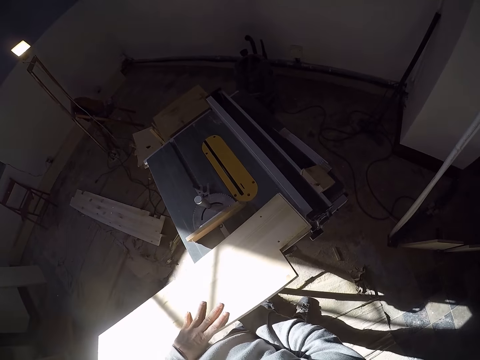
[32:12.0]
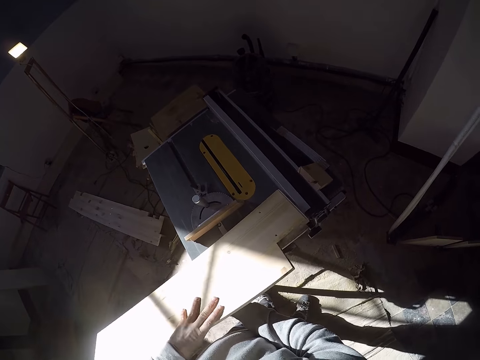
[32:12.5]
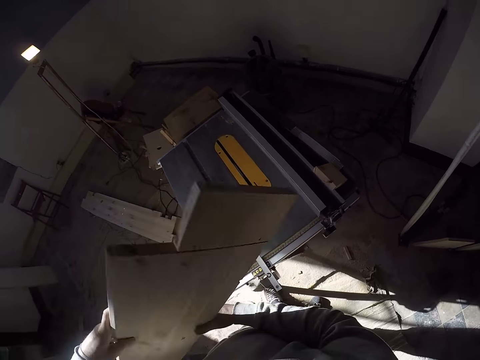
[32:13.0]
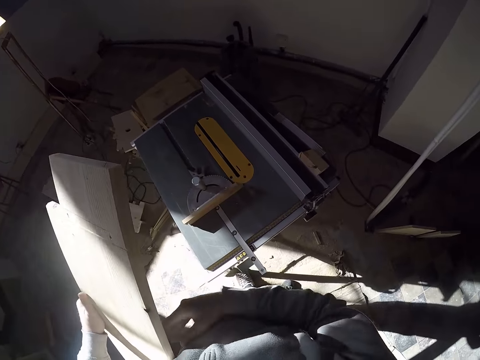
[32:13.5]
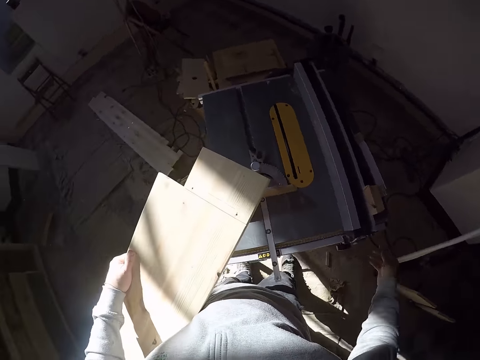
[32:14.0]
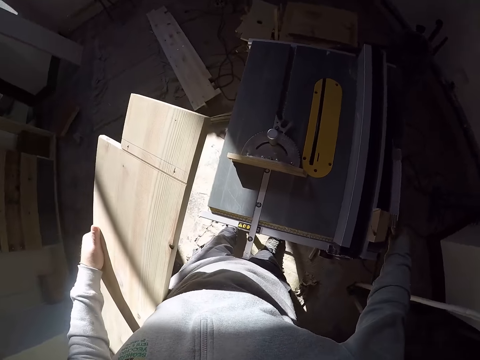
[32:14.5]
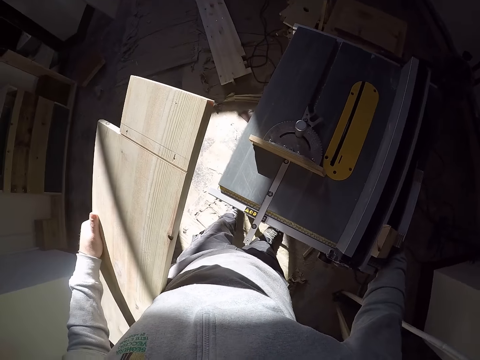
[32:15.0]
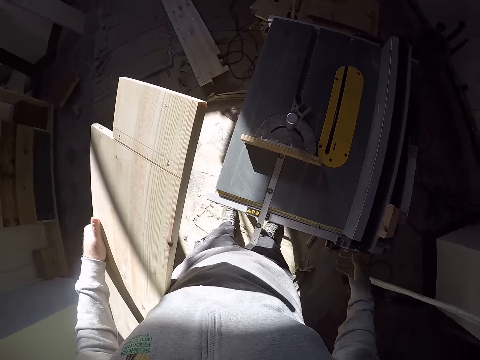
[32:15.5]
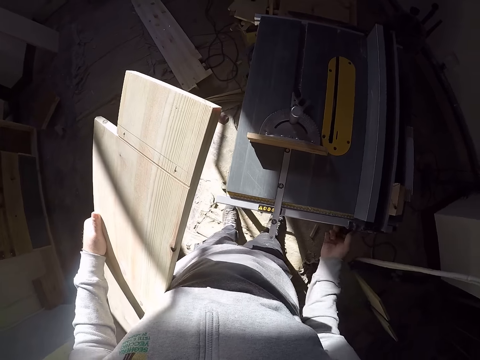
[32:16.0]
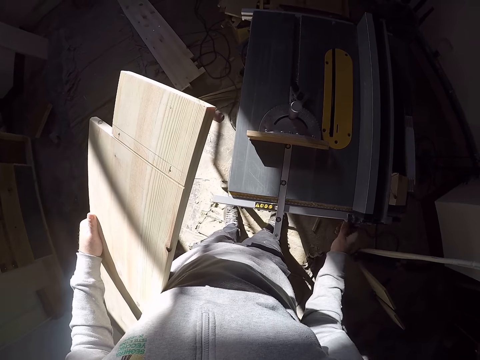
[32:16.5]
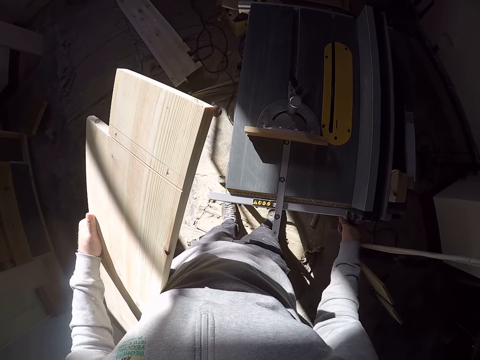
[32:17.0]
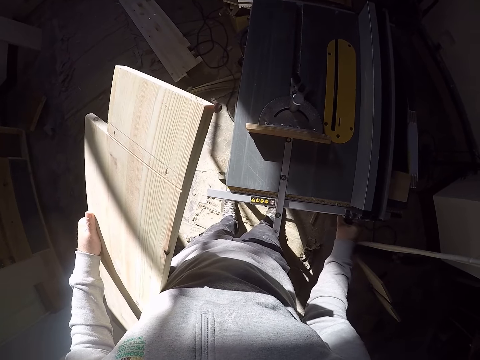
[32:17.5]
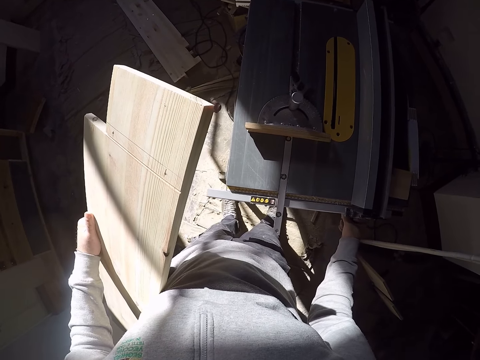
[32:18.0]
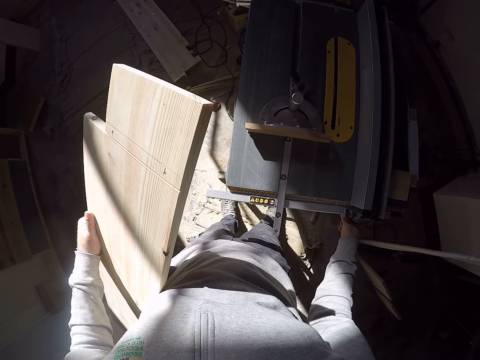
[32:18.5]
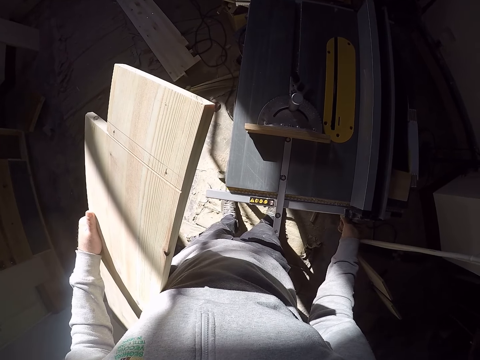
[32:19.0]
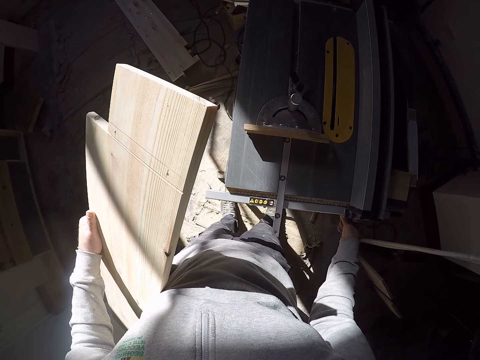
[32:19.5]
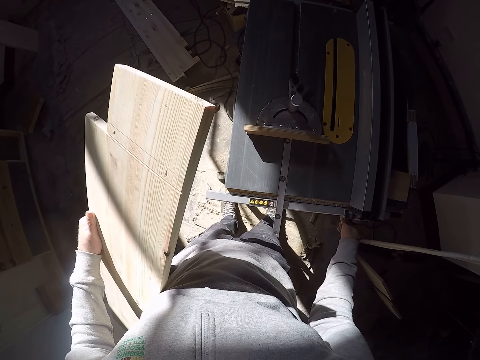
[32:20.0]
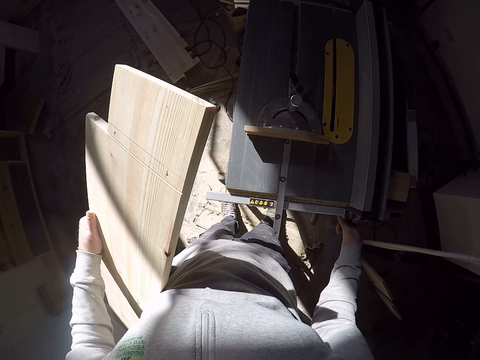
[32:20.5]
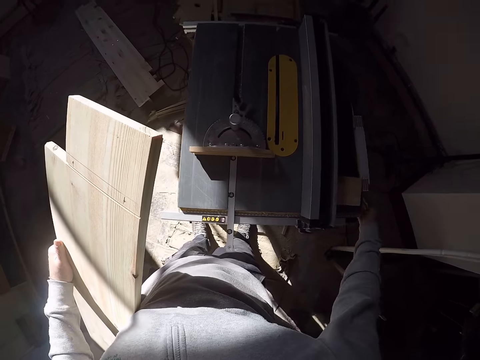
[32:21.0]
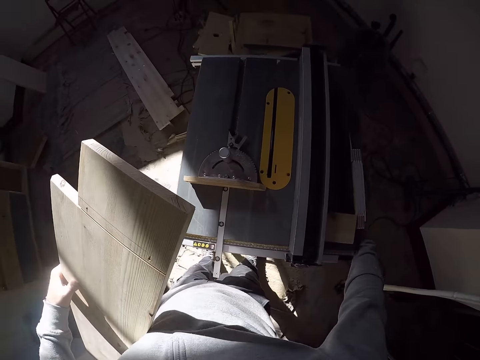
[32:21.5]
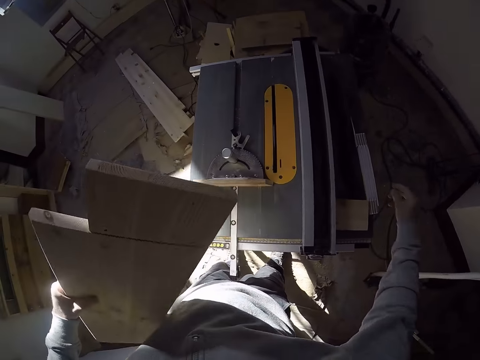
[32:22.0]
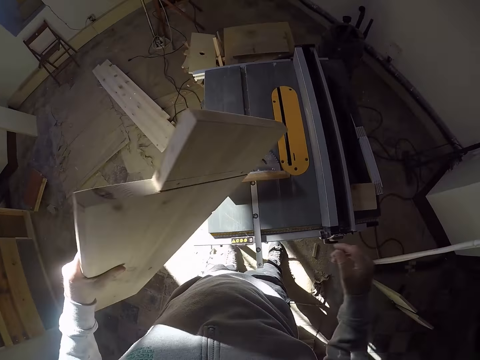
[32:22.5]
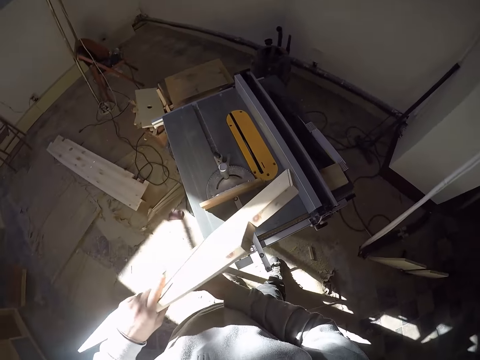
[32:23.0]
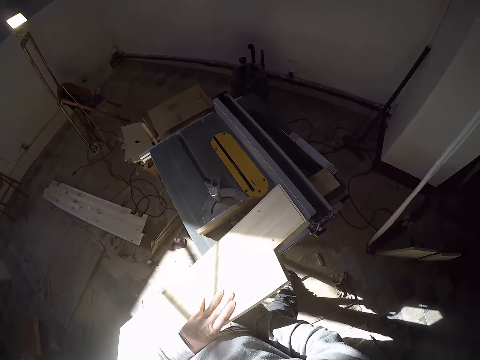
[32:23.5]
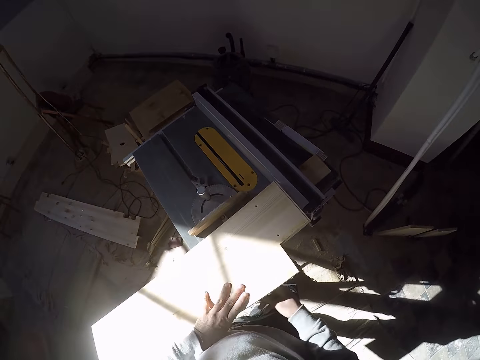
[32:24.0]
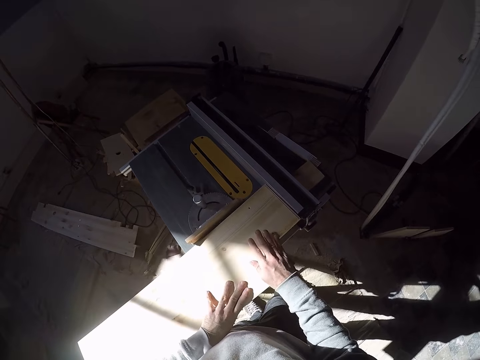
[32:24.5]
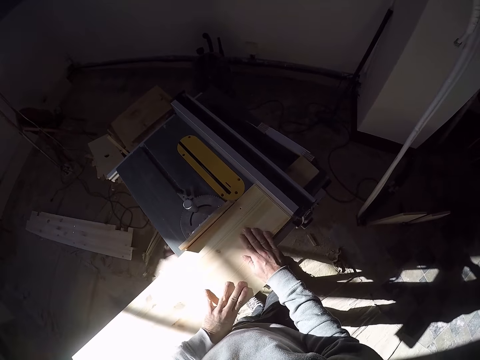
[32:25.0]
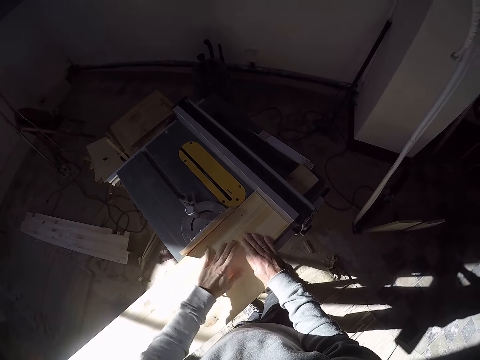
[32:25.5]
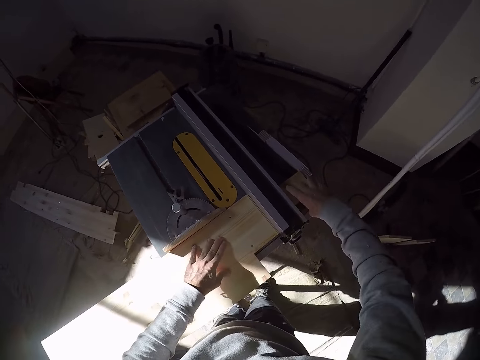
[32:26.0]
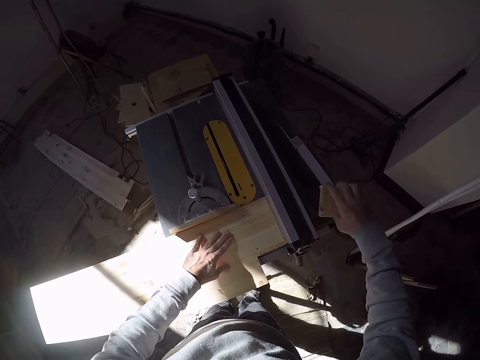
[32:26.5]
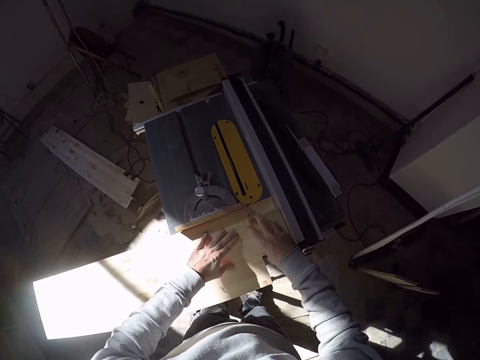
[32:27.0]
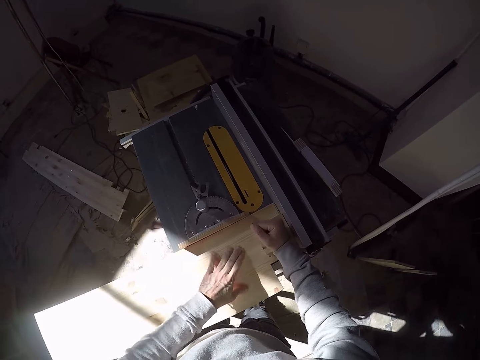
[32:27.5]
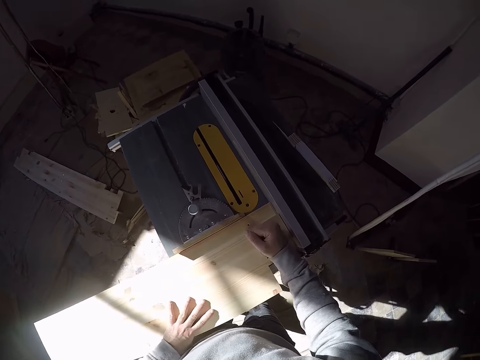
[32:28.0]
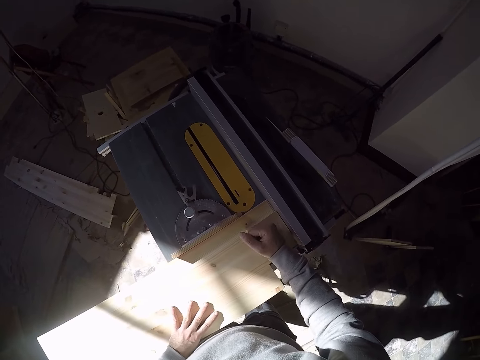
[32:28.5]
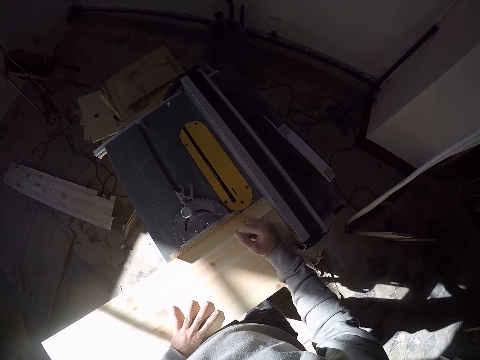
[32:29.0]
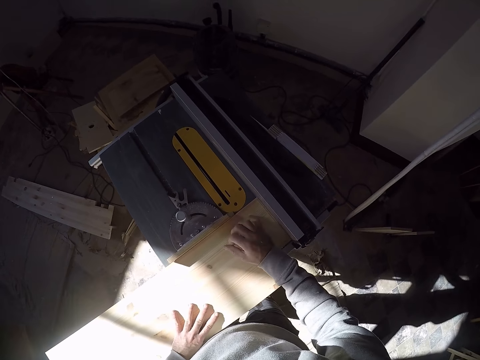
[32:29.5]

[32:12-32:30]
The camera wearer holds the wood in his left hand. He adjusts the knob on the table saw machine with his right hand. He places the wood on the table saw machine with both hands. He touches the wood. He picks up the wood on the table of the saw machine with his right hand. He drops the wood on the wood on the table saw machine with his right hand.

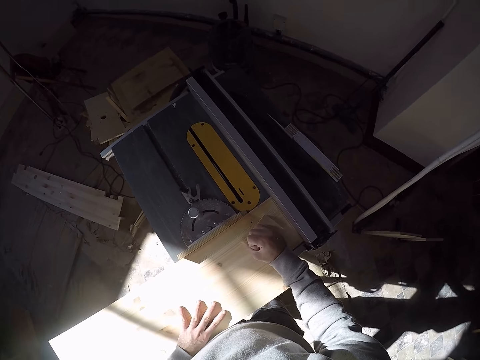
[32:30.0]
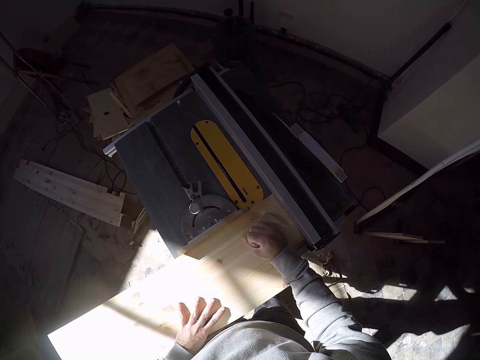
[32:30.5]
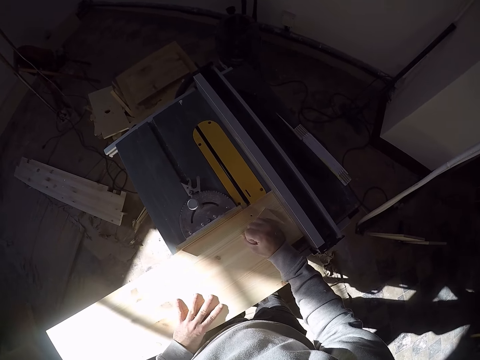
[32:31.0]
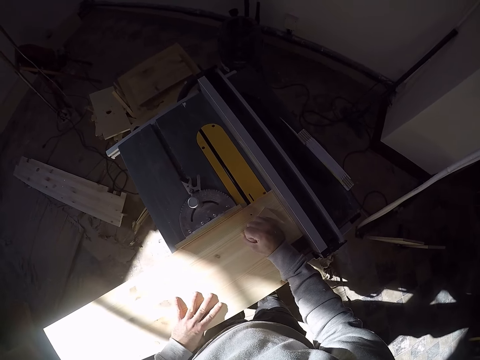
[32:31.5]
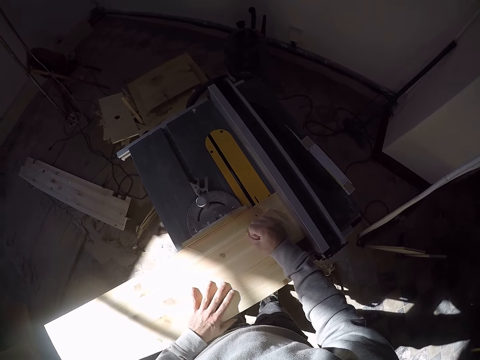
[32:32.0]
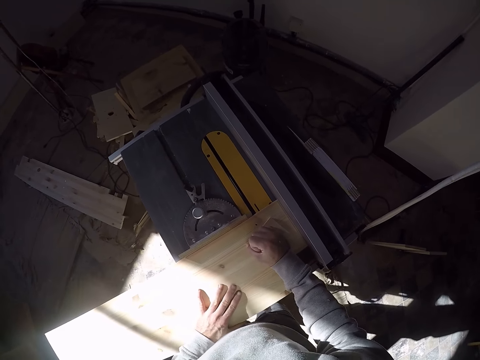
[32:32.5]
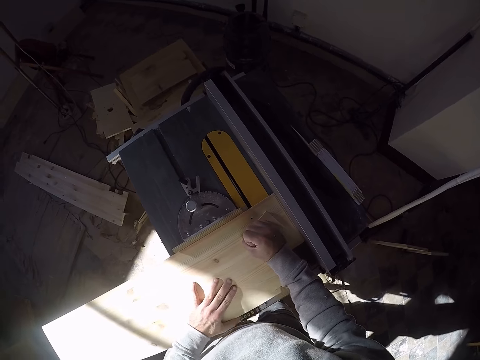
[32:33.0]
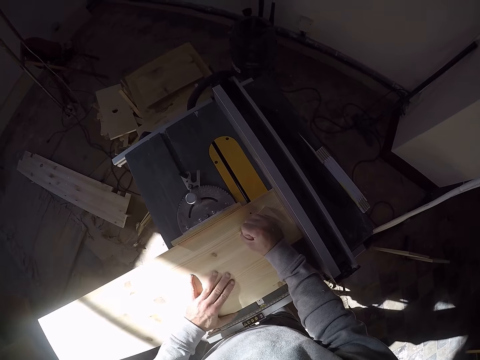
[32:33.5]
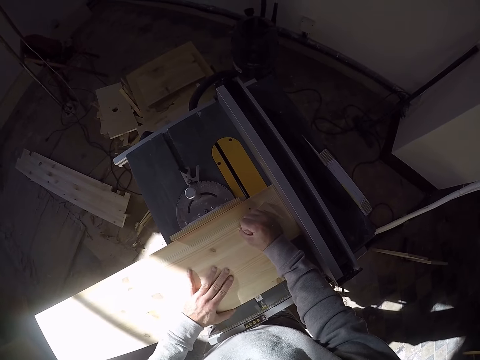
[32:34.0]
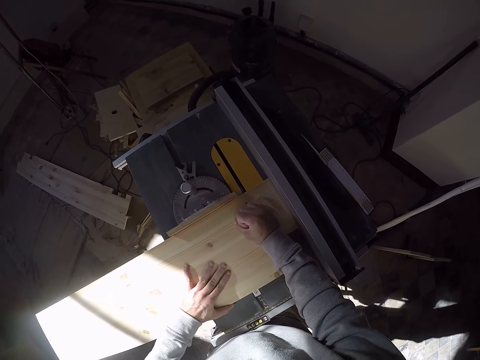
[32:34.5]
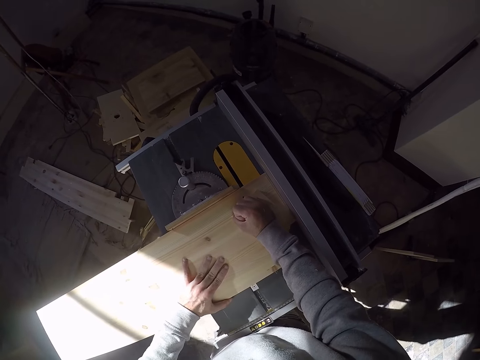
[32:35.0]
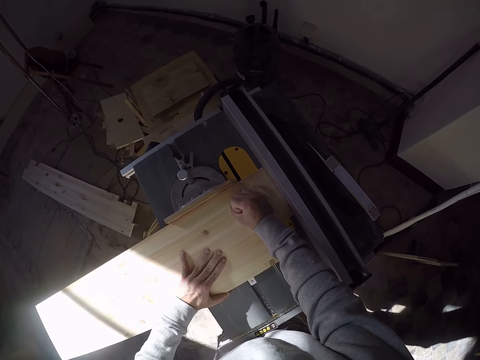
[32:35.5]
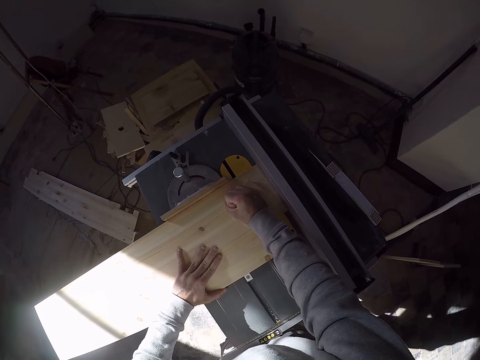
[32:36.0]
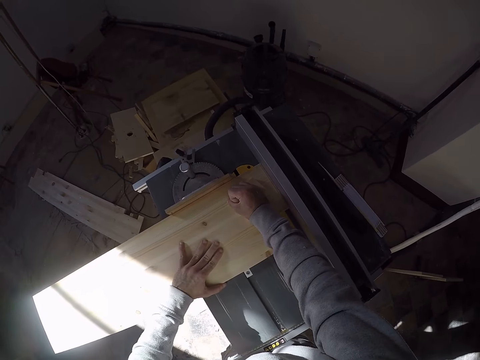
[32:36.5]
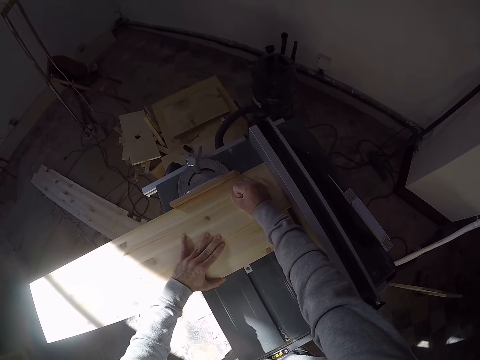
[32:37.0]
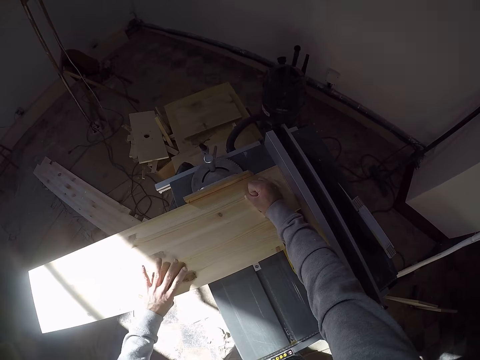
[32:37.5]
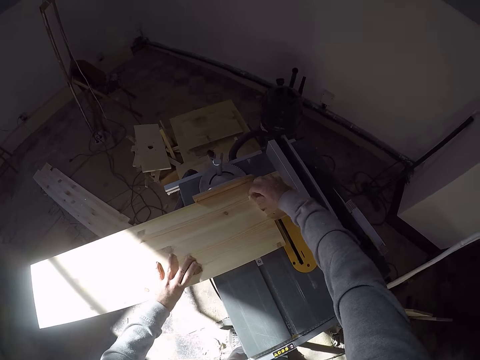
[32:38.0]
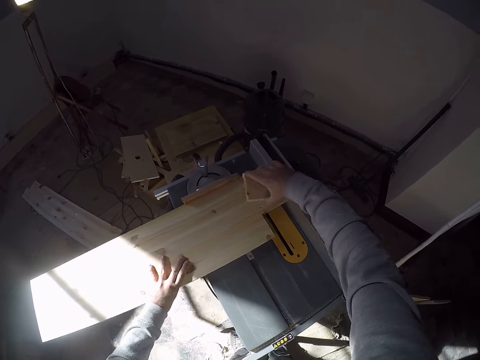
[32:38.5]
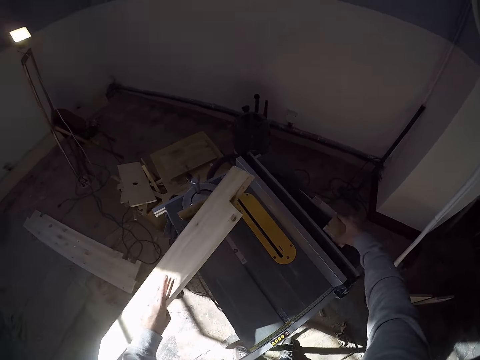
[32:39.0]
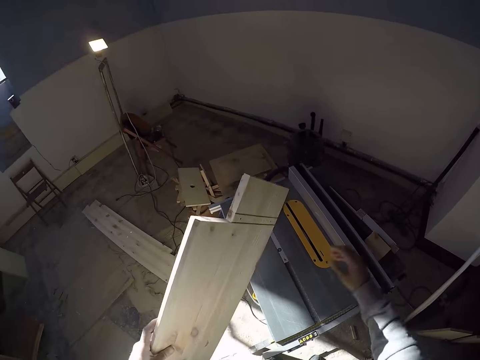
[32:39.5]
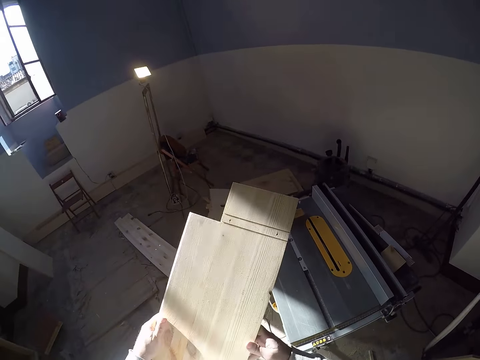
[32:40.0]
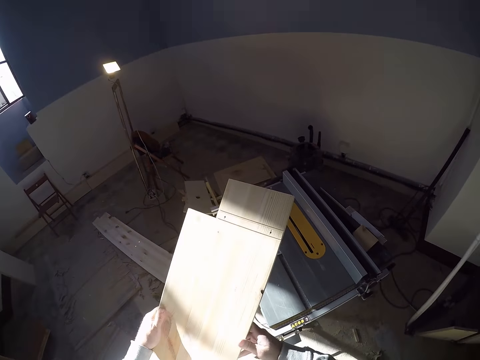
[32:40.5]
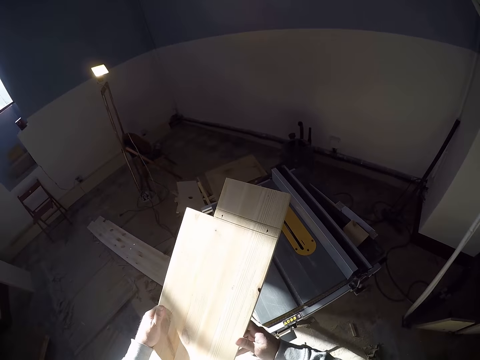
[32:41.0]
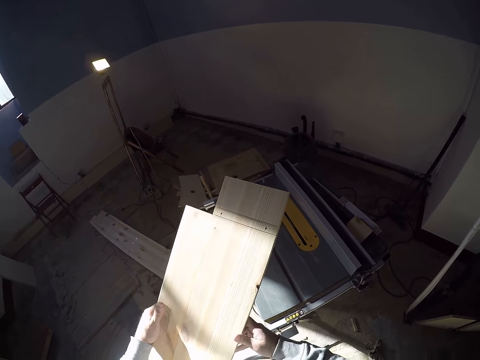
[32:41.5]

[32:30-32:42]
The camera wearer moves the wood together with the wood on it on the table saw machine with both hands. He picks up the wood on the wood of the table saw machine with his right hand. He picks up the wood on the table saw machine with his left hand. He drops the wood on the table of the saw machine with his right hand.
